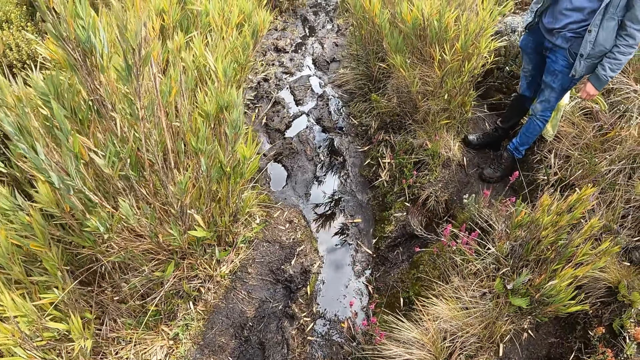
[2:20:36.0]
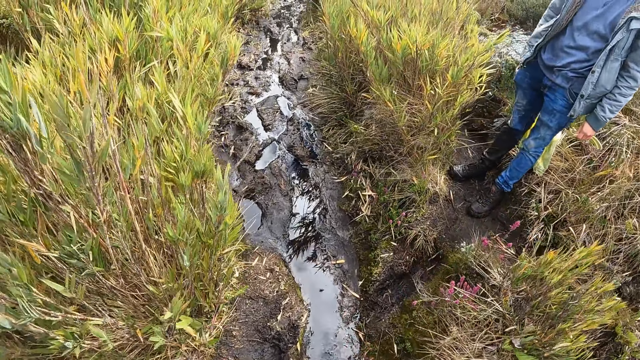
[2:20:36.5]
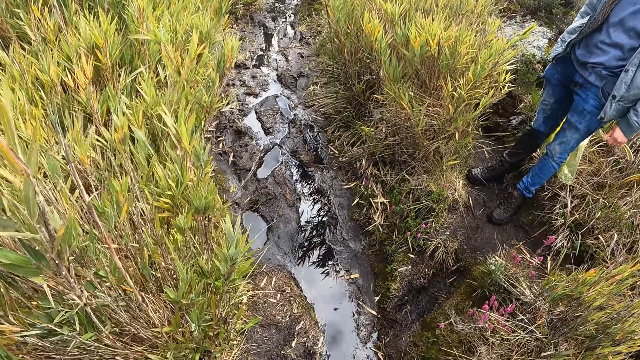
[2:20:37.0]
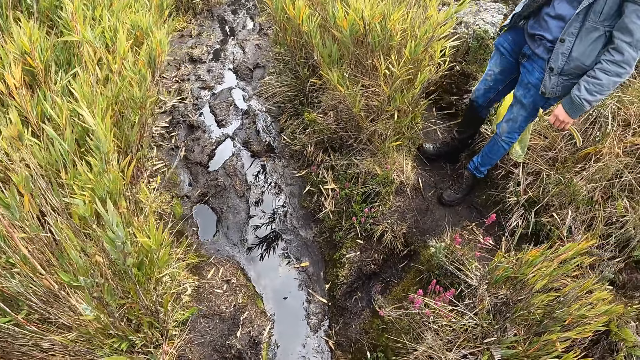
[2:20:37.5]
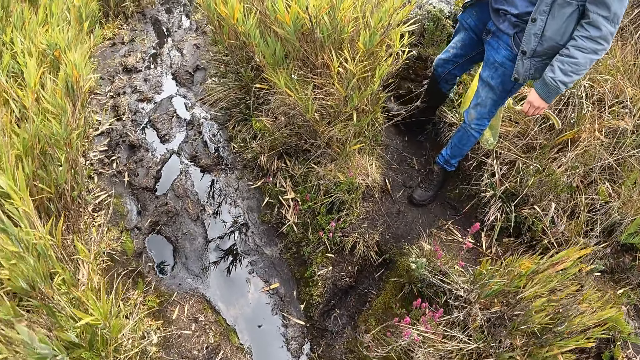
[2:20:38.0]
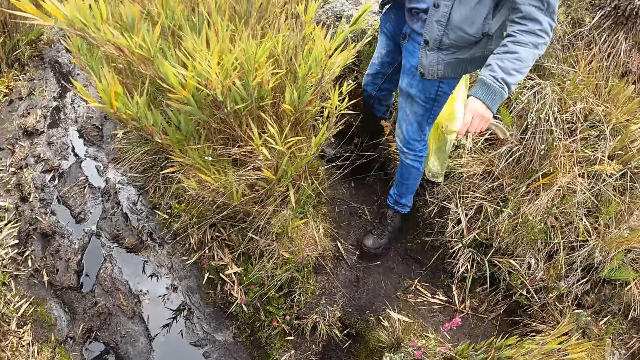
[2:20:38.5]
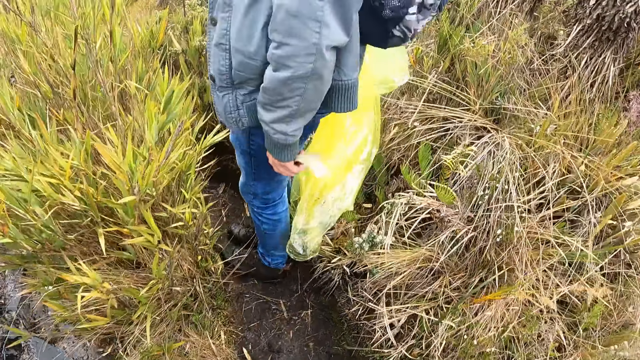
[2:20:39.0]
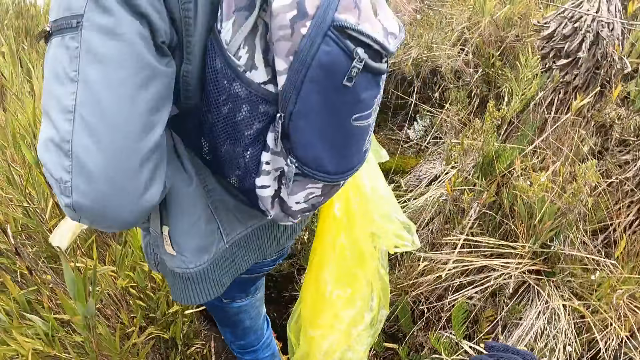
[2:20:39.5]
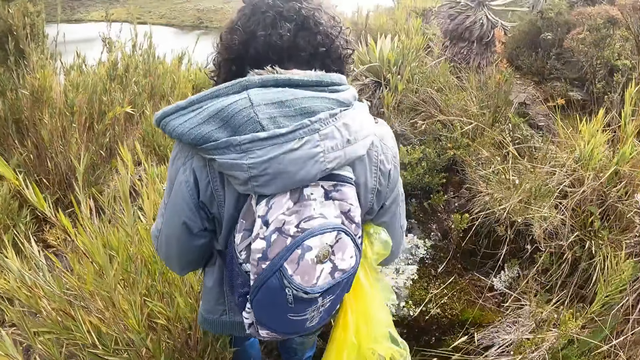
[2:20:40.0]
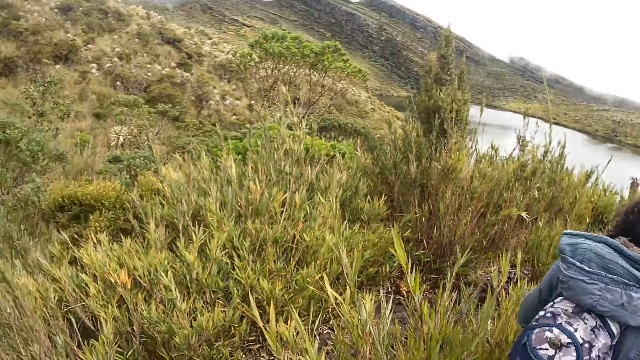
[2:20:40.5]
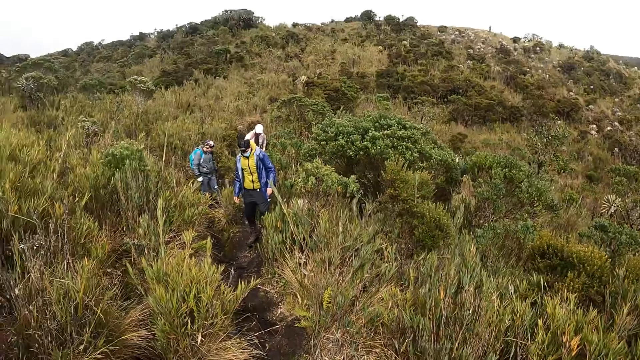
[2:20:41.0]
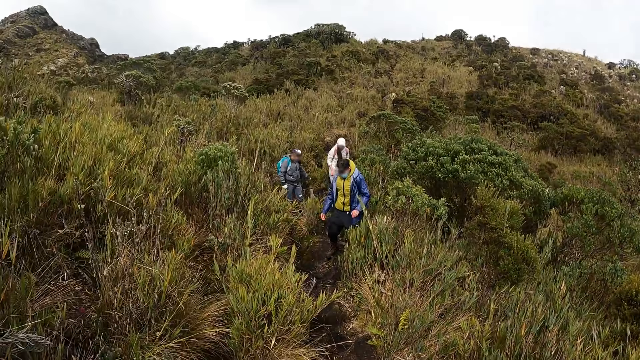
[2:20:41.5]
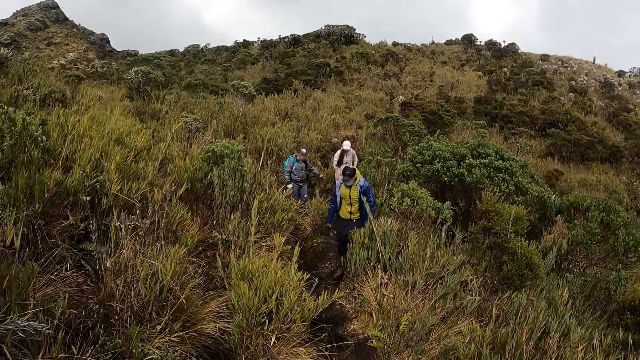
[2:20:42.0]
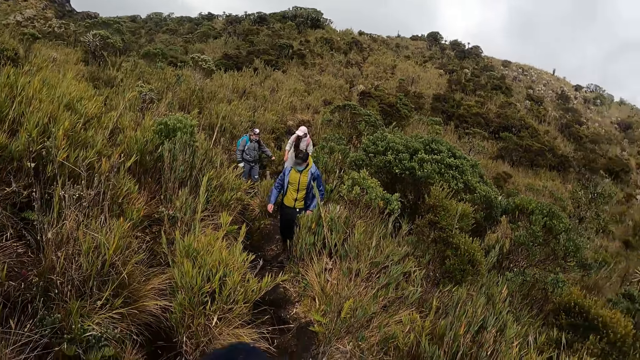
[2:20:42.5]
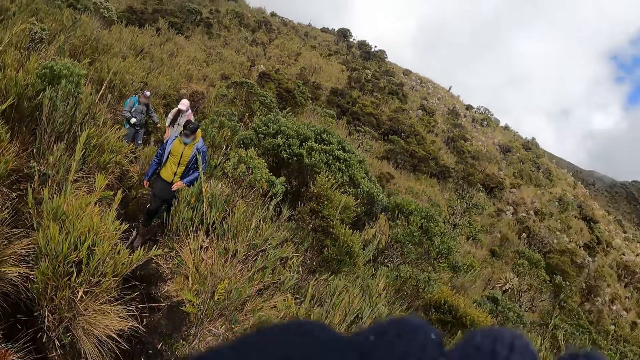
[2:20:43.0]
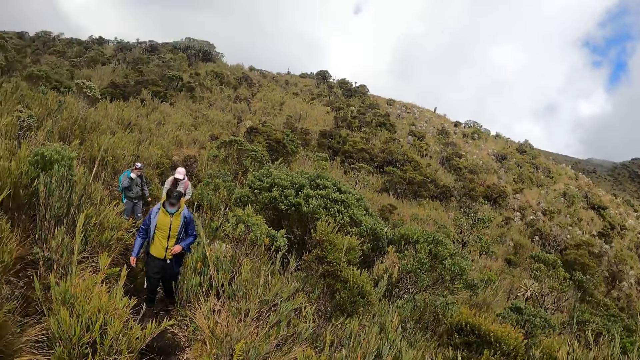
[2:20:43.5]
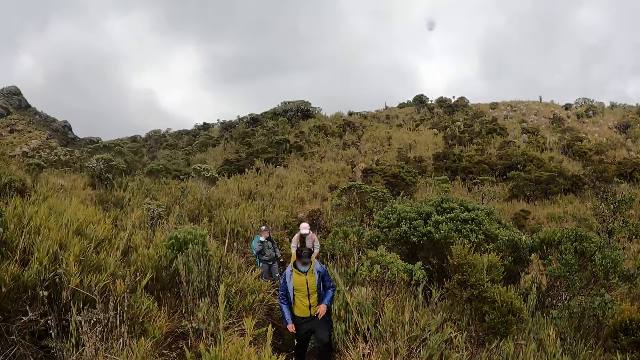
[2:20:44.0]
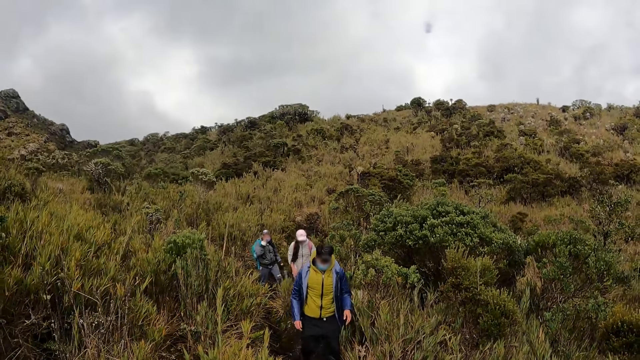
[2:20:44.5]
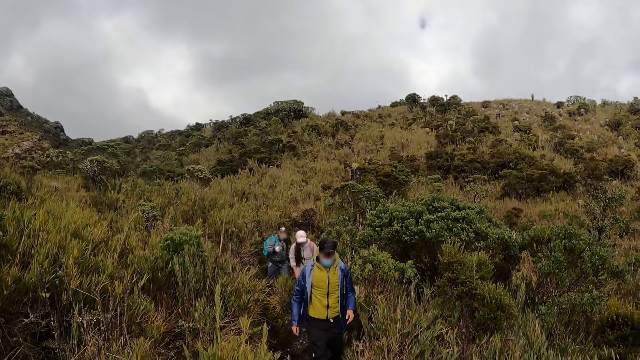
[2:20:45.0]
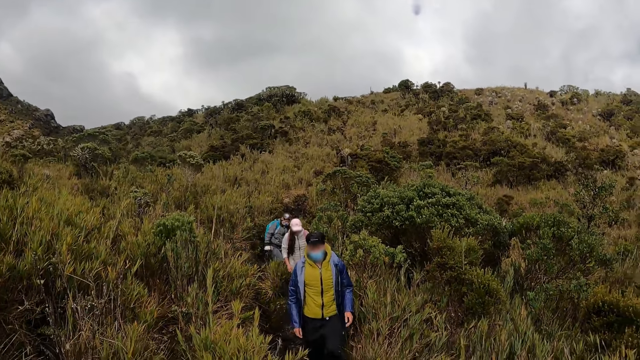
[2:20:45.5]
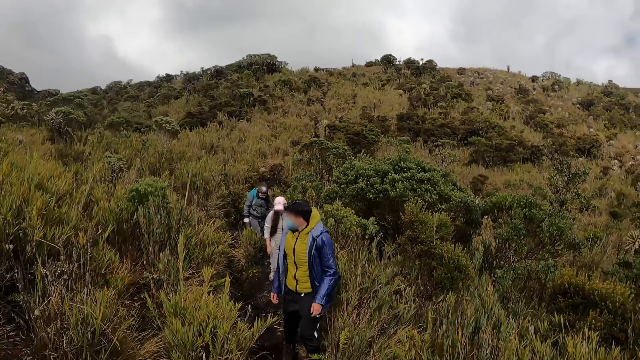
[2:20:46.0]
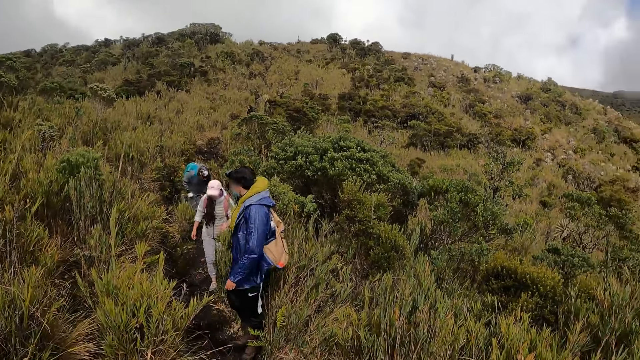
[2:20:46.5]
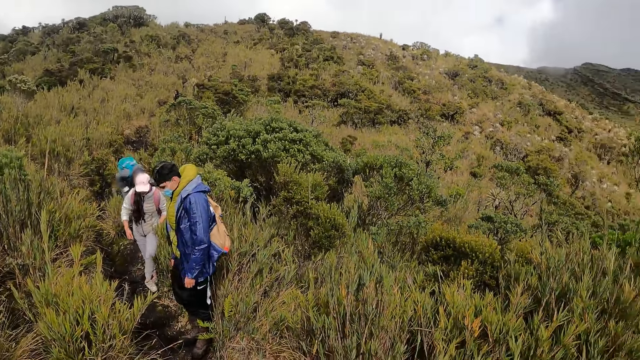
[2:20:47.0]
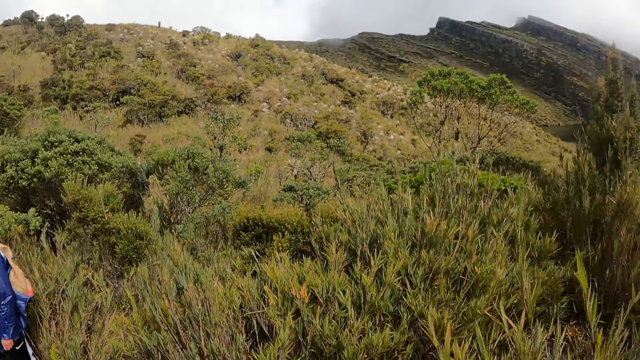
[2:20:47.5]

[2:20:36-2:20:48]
The camera wearer looks around. They look back.

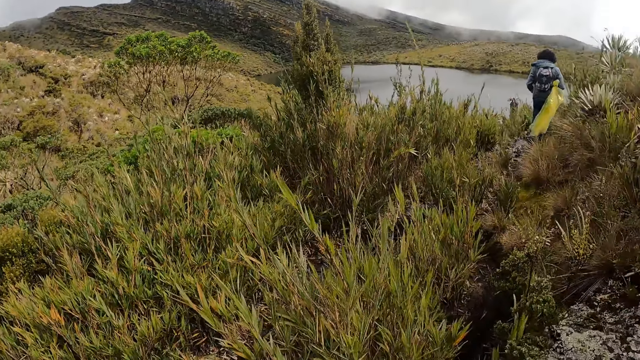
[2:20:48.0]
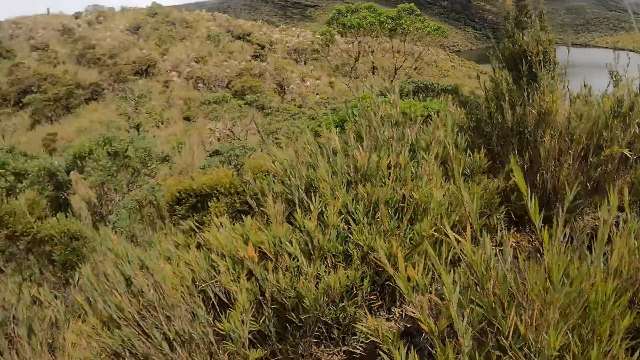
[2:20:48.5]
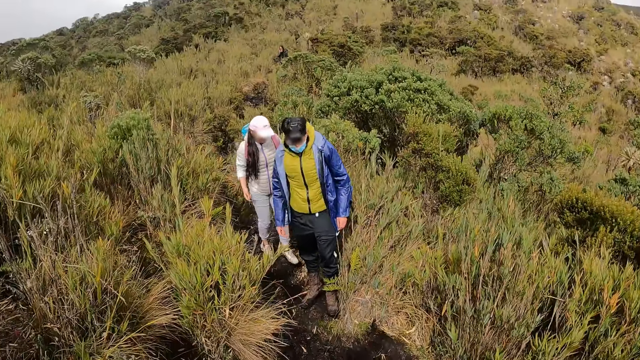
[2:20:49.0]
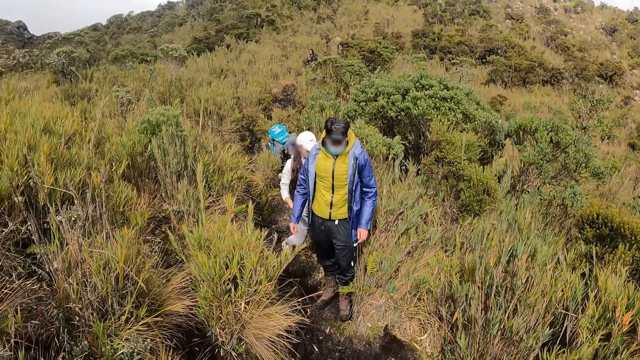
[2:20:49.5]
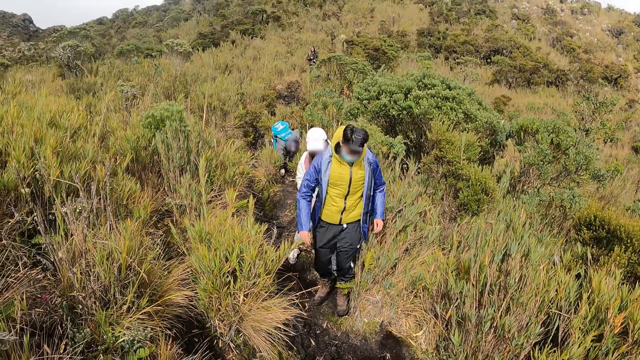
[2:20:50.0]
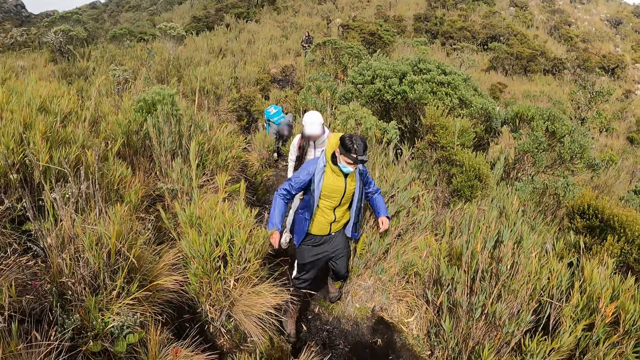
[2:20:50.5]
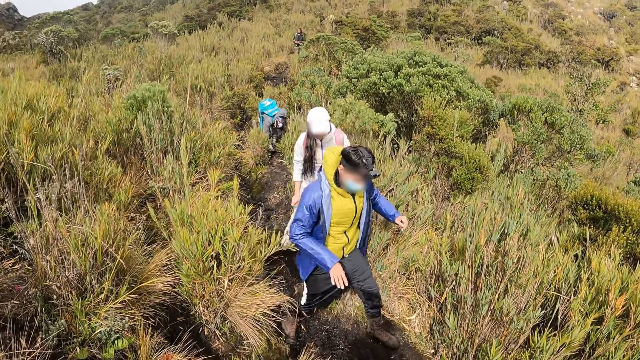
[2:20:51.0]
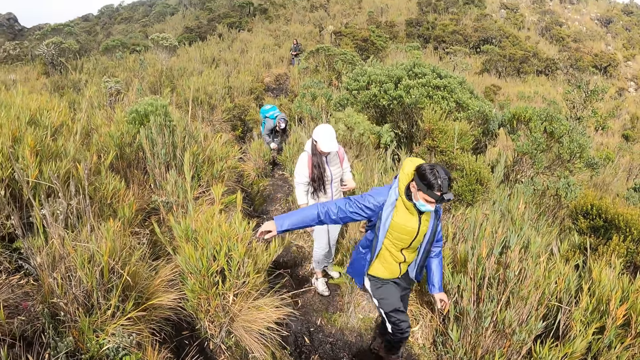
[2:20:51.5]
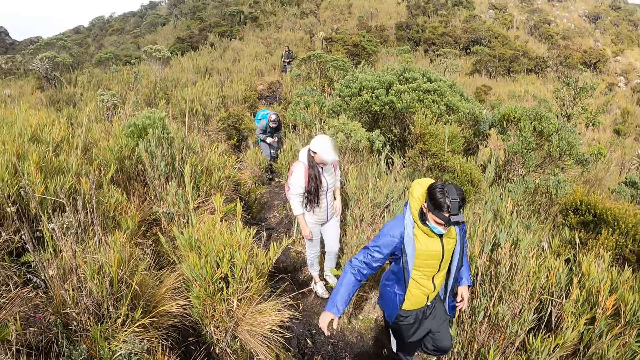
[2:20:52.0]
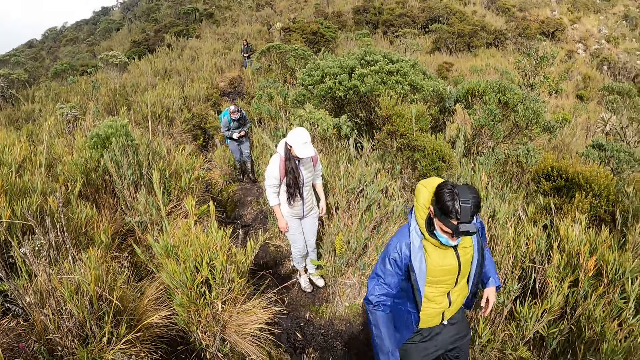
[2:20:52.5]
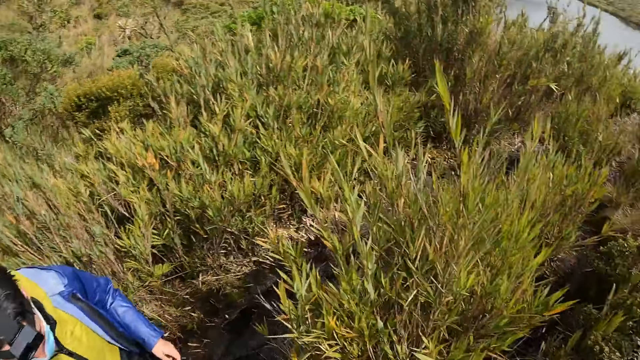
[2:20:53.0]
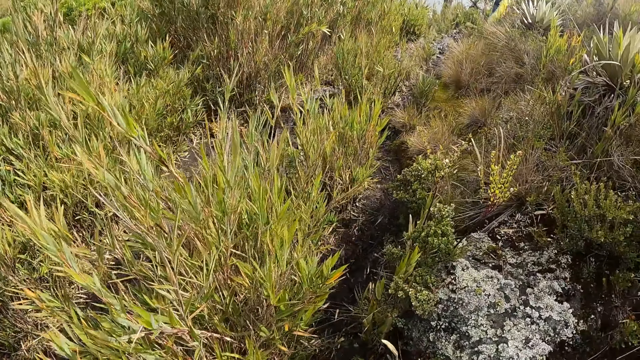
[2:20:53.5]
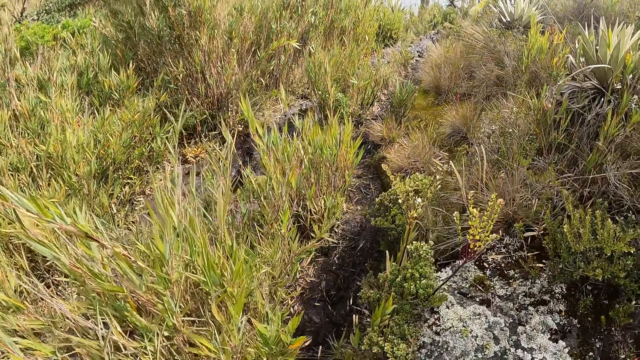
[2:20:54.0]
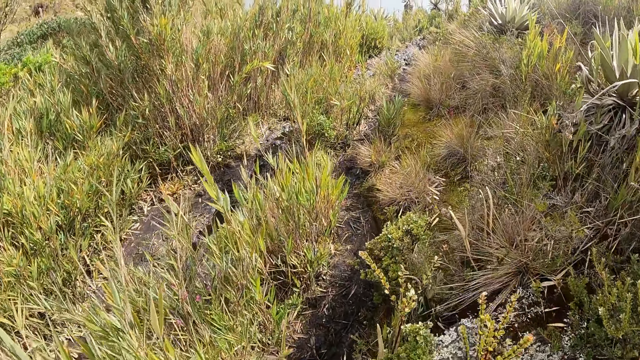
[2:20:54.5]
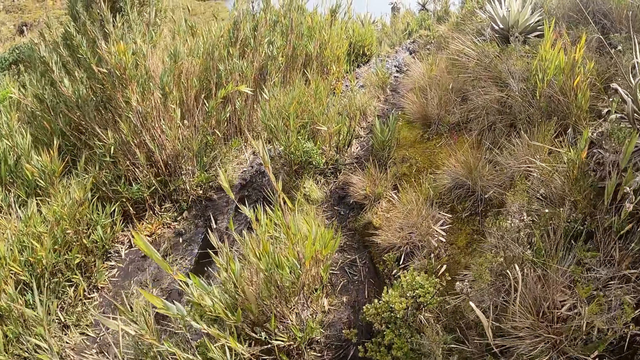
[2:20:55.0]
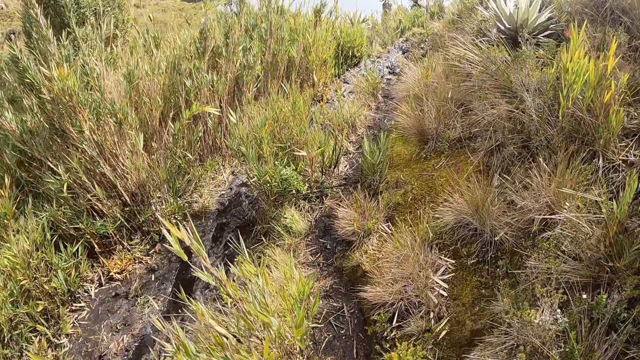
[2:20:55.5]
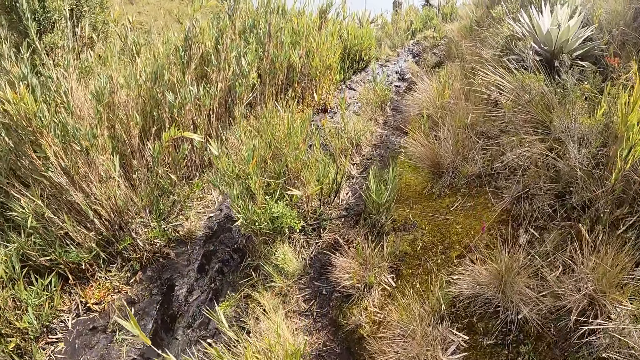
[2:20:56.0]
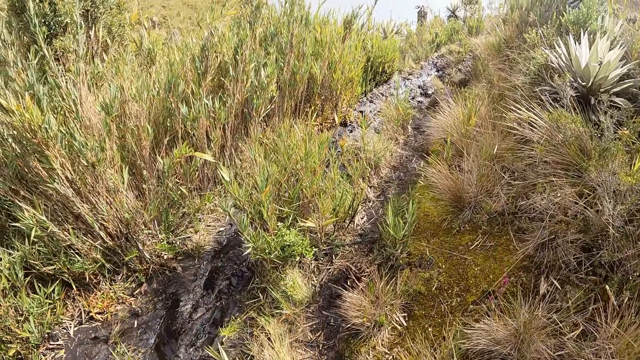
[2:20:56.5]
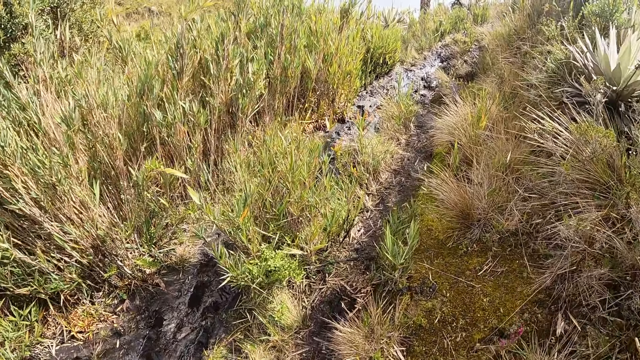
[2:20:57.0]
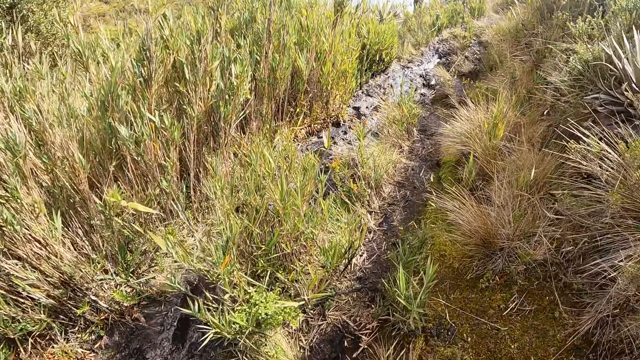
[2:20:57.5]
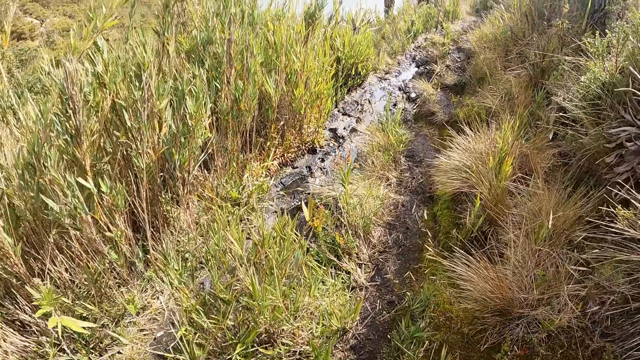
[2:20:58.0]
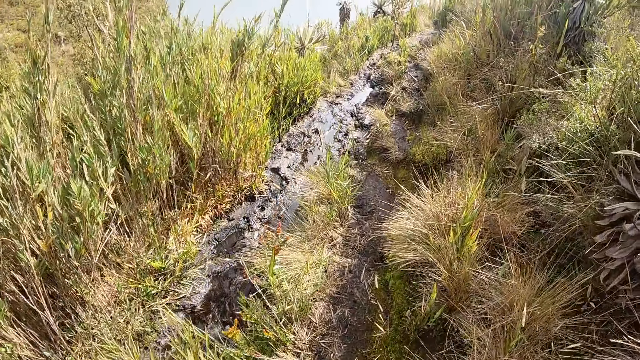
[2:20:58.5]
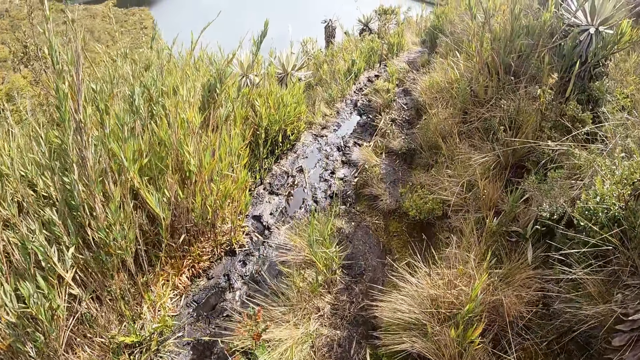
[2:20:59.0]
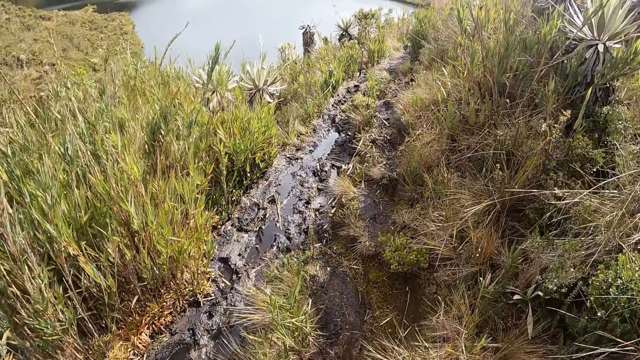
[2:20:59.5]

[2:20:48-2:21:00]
The camera wearer walks down the hill. They walk up the hill.
